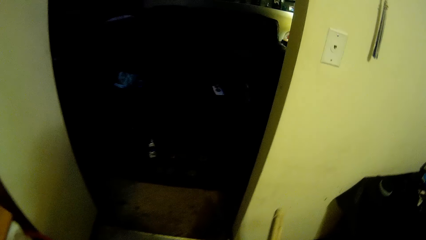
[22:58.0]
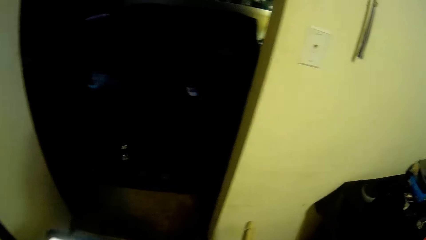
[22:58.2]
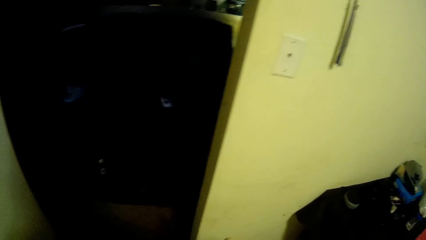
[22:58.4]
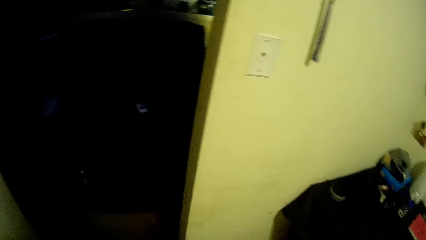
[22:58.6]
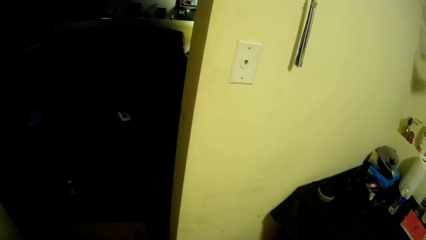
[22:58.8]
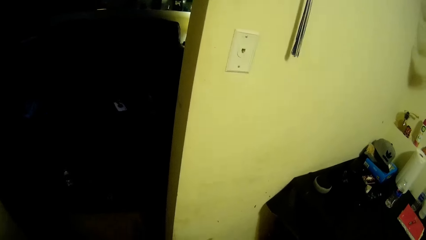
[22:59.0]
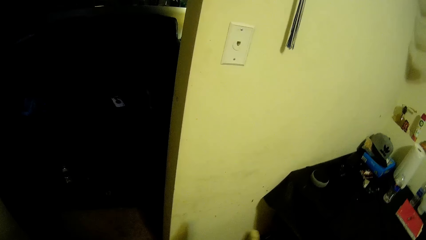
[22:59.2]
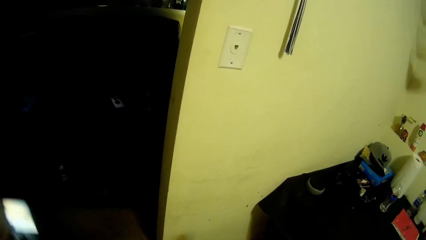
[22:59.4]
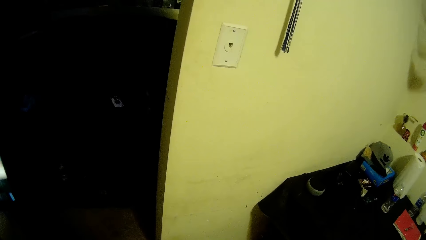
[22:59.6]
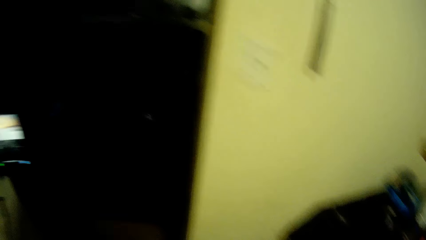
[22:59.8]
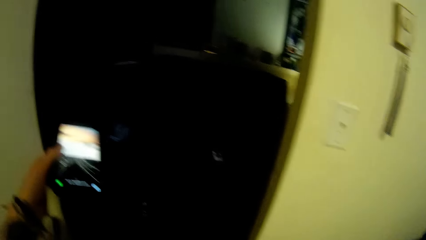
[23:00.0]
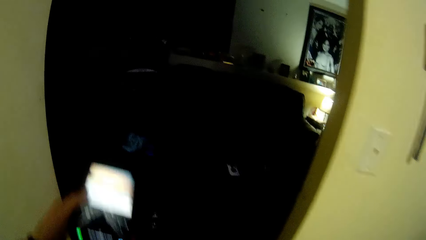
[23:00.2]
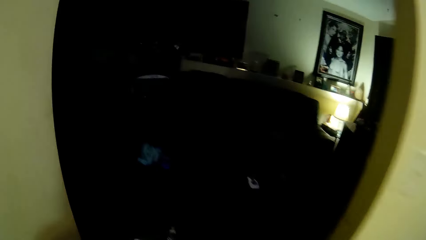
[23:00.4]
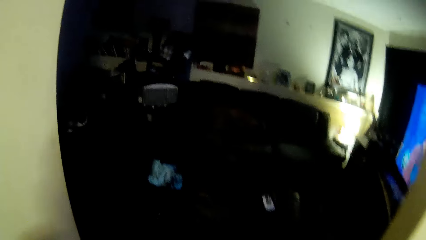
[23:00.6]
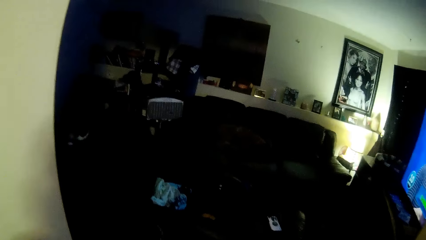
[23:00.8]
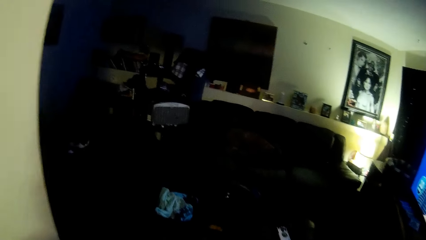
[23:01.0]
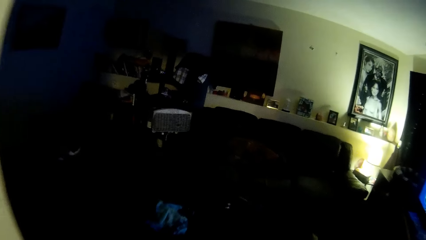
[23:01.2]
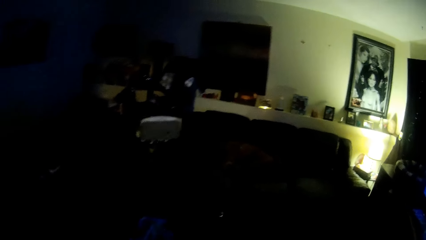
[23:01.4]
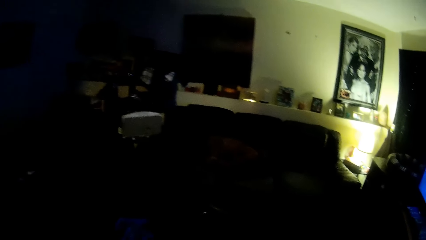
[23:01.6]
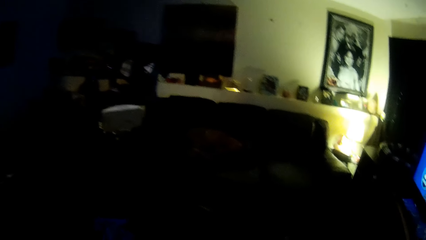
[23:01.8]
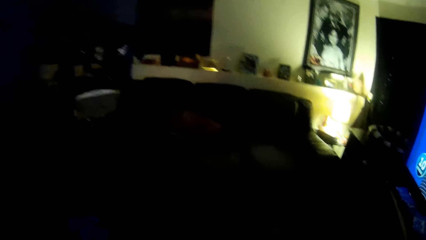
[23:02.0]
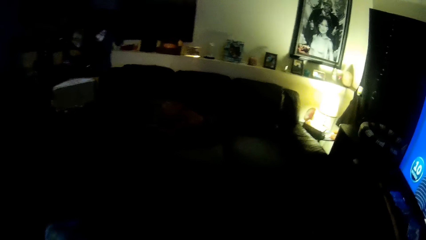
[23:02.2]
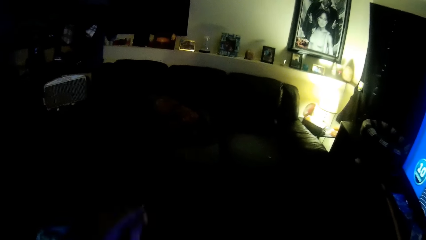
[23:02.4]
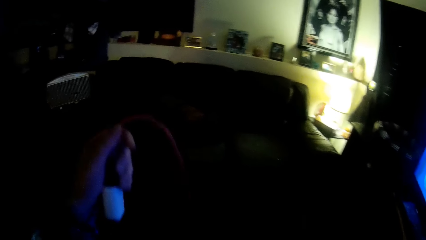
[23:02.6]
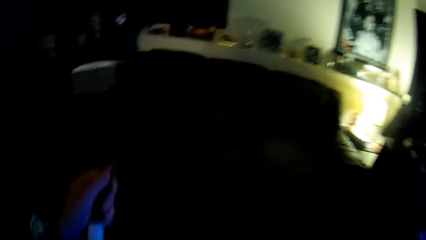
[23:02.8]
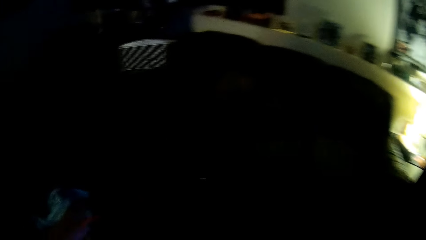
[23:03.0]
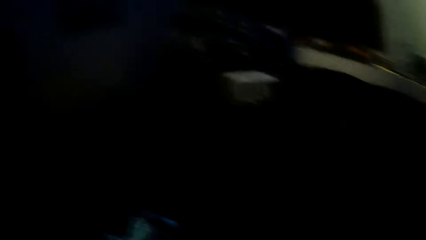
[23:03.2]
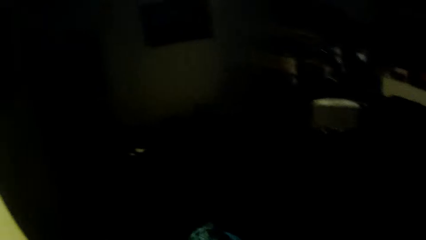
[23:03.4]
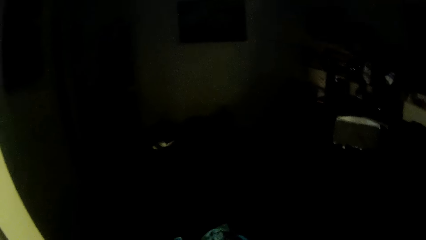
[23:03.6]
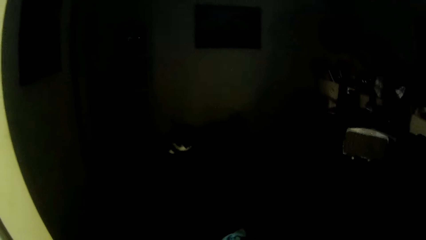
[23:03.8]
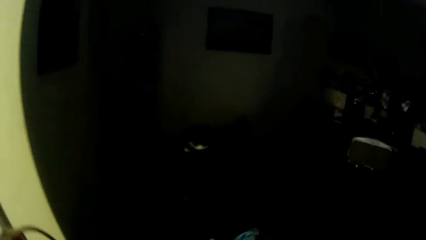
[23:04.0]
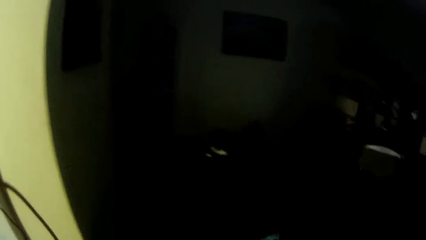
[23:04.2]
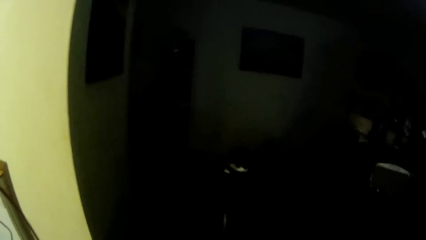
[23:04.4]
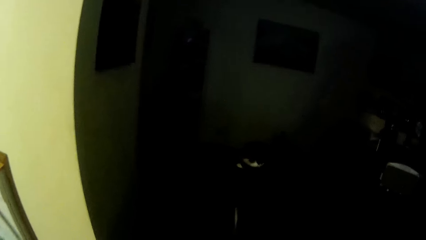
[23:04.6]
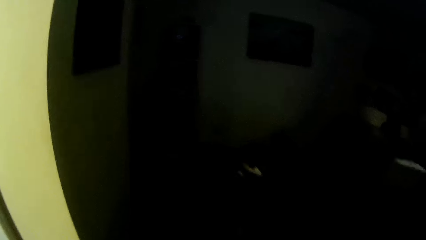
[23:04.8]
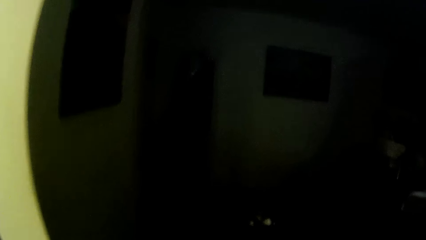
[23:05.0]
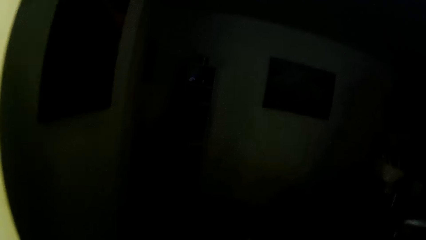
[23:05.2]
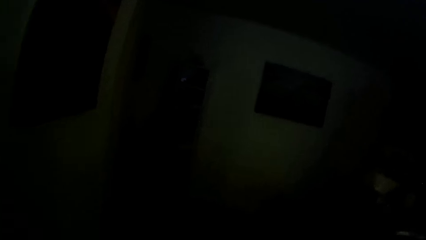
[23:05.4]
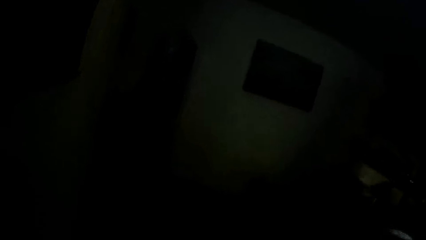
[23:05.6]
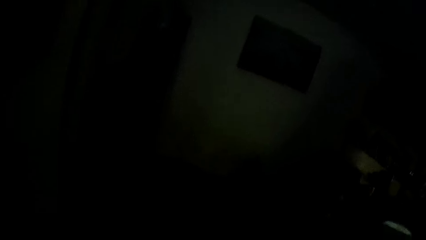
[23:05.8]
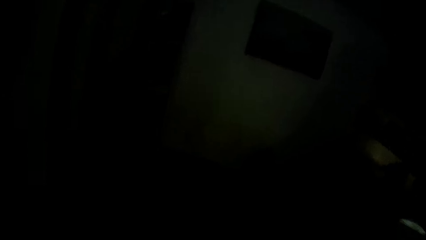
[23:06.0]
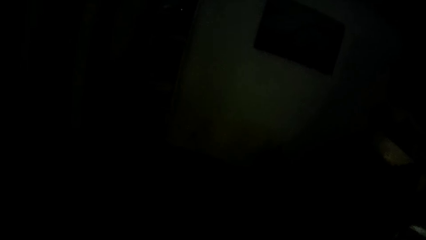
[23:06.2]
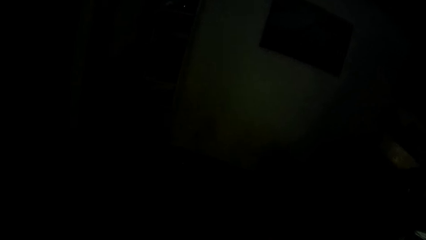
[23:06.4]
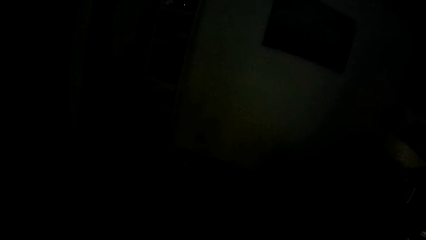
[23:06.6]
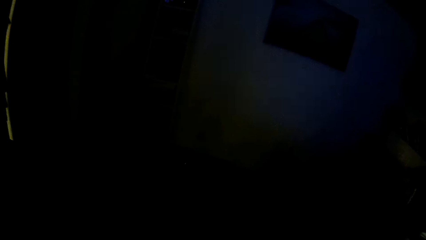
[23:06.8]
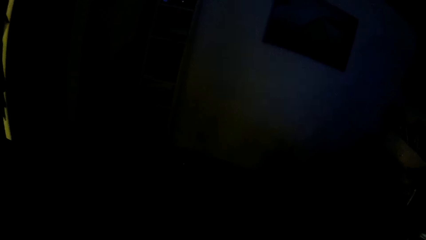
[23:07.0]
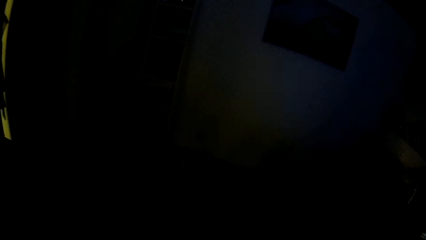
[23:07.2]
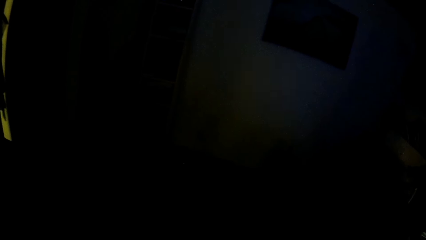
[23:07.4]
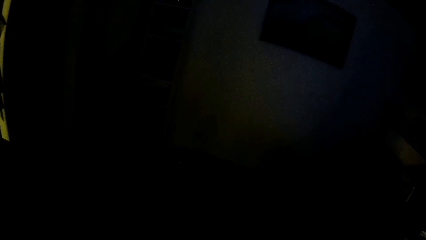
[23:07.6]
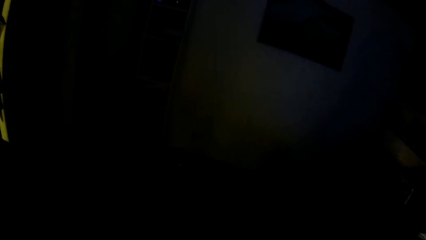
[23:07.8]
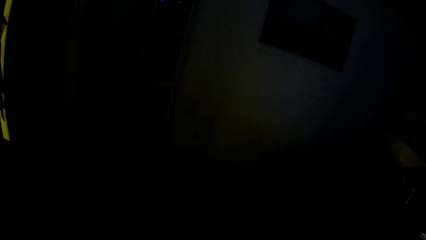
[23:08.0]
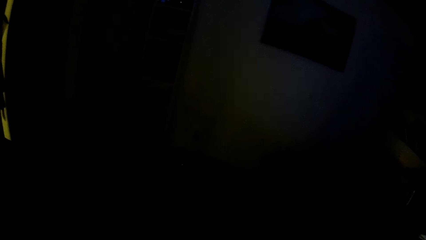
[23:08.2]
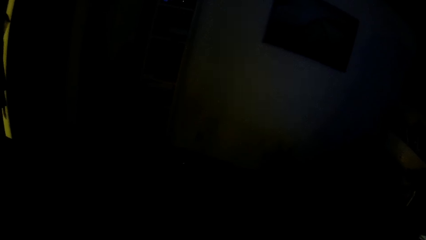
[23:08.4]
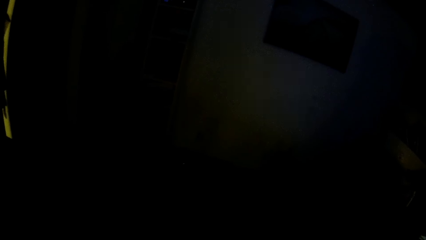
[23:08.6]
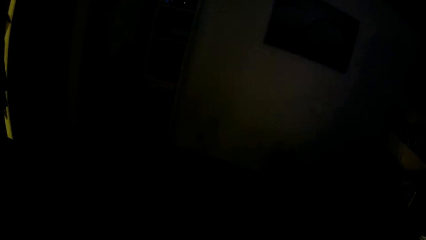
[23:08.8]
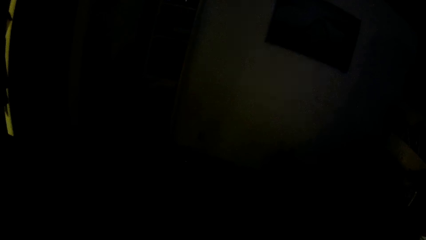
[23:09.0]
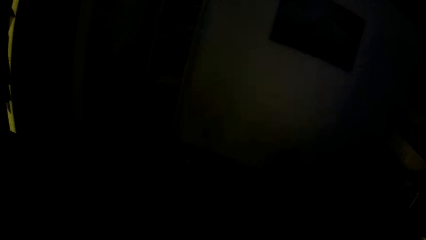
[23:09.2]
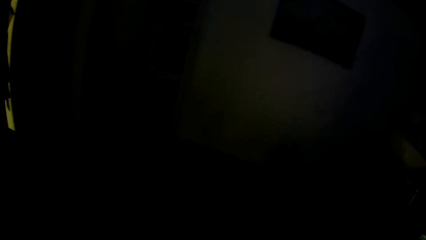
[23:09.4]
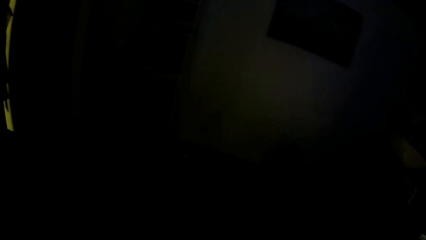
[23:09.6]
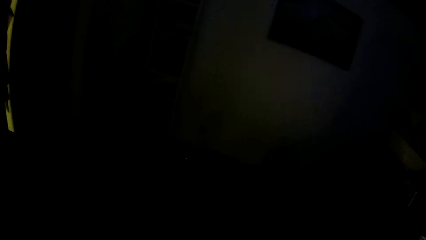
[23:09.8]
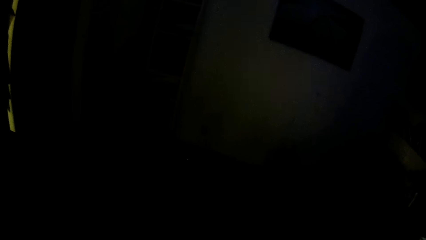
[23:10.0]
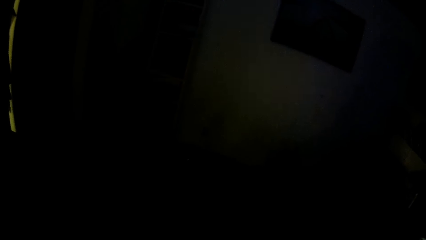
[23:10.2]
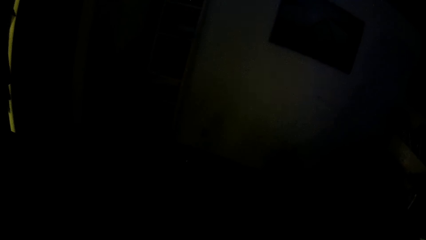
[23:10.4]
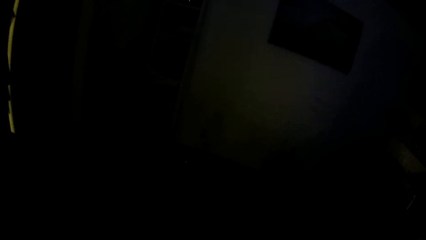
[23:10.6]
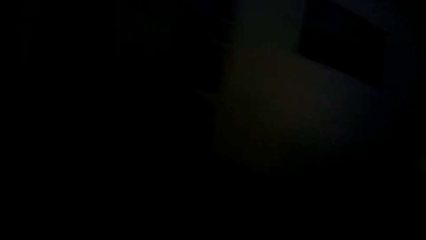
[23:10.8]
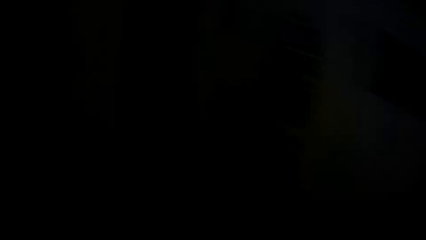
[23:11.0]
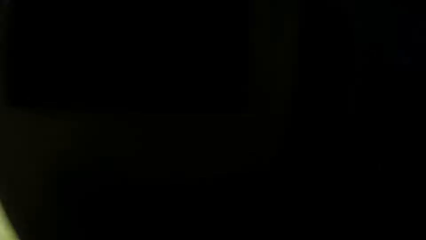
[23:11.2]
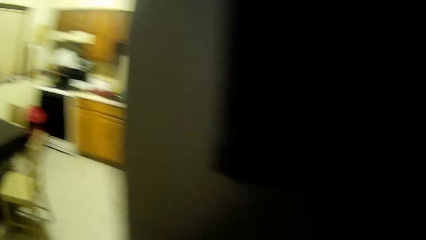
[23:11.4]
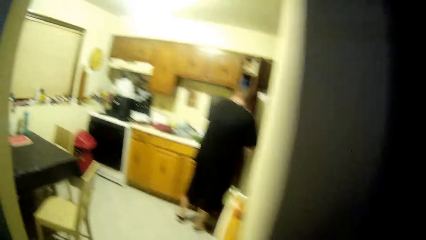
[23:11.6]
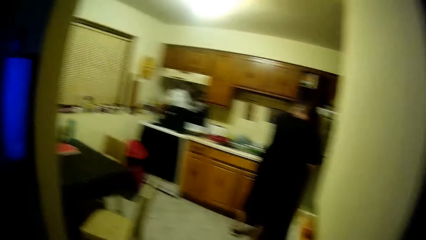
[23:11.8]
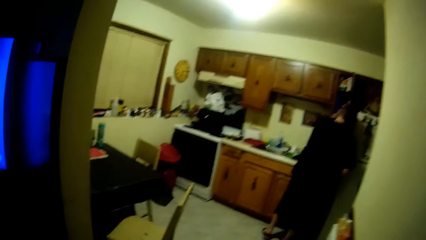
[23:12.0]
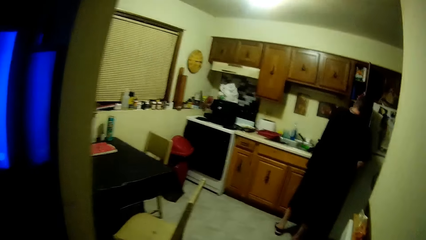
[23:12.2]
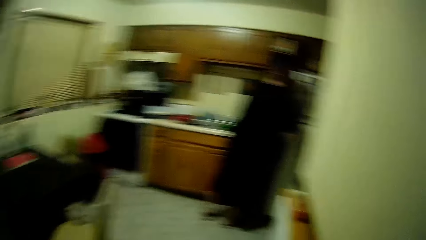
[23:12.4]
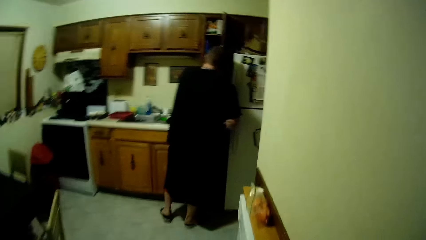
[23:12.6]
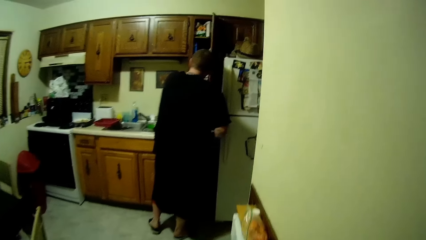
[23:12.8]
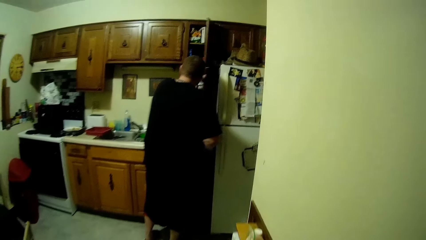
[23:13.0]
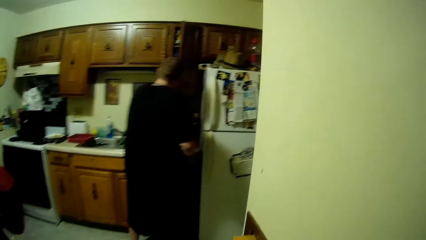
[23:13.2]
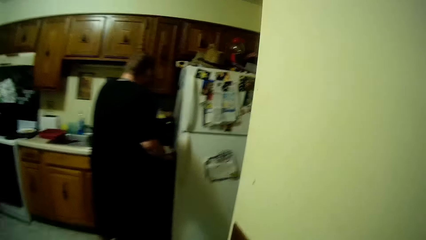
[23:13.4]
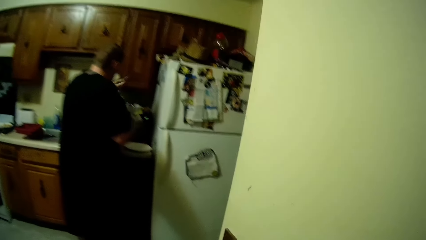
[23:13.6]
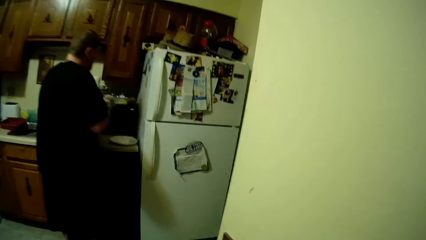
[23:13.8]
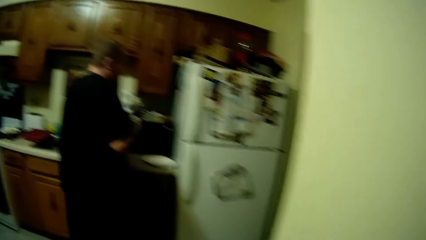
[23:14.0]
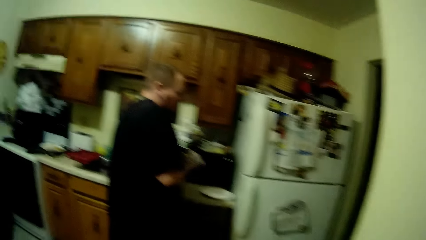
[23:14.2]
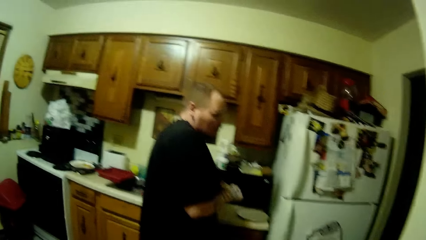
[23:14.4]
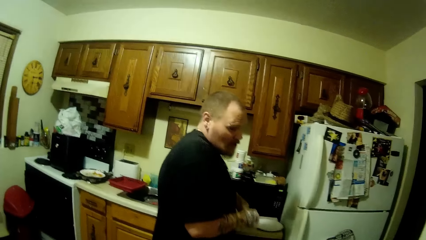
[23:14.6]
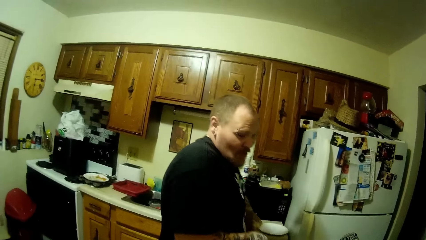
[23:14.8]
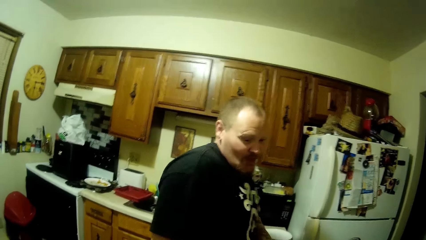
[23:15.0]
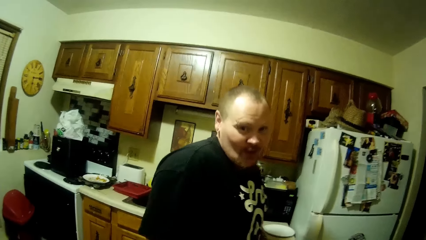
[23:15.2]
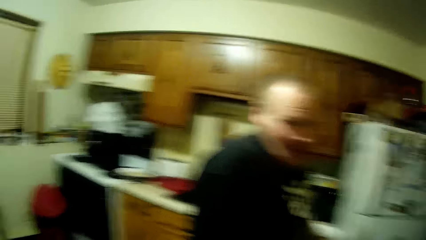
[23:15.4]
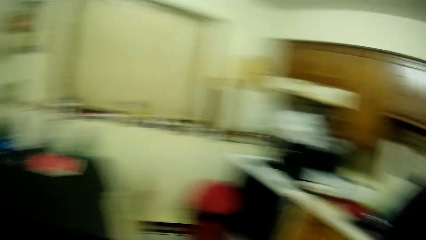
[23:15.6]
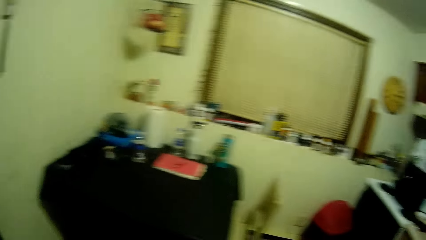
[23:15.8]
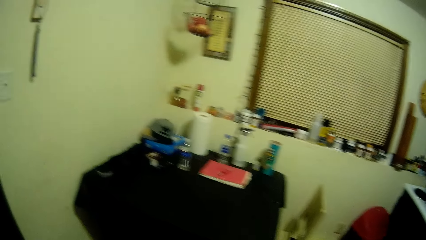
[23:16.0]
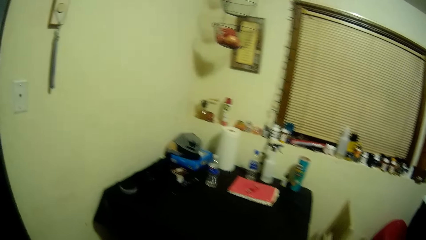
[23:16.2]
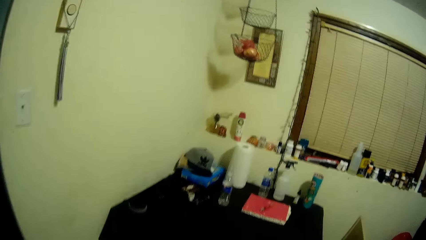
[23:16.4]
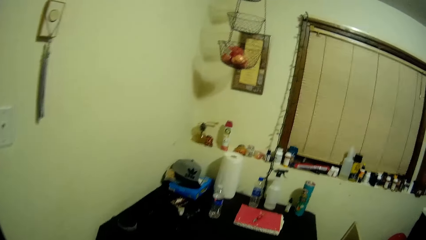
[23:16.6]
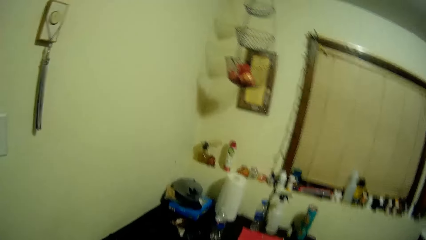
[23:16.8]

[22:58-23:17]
The camera wearer brings out her phone. She aligns a cable. She looks around. She walks into the kitchen. A man closes the top cardboard. The man is in the kitchen. The camera wearer talks to the man. She looks around.
